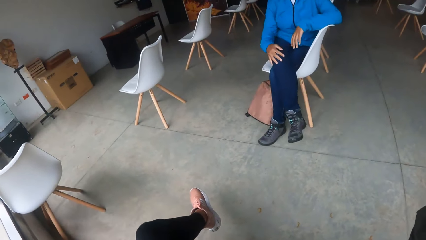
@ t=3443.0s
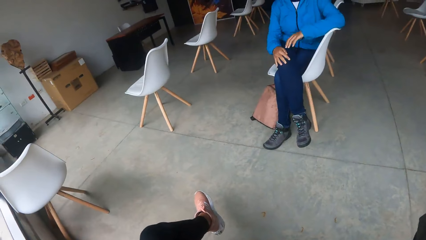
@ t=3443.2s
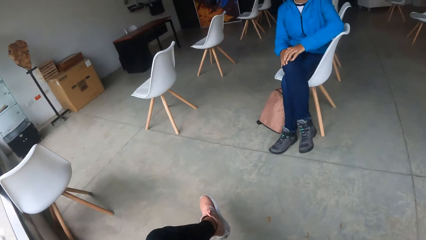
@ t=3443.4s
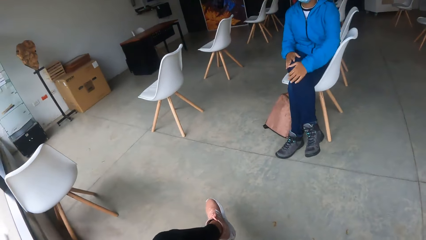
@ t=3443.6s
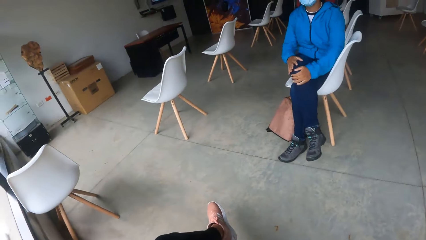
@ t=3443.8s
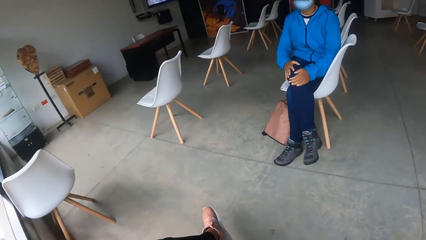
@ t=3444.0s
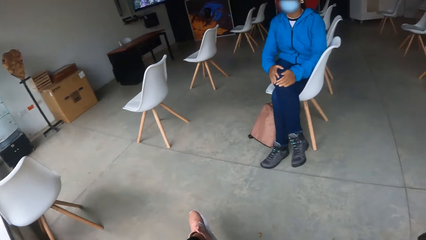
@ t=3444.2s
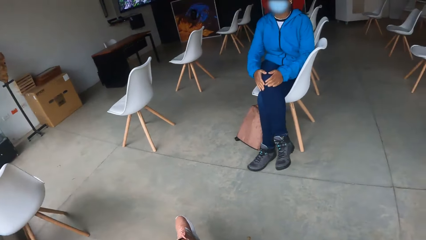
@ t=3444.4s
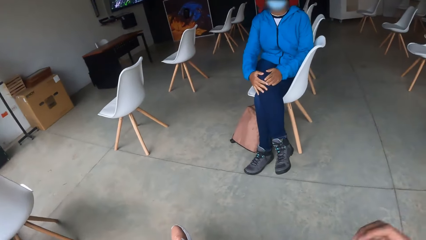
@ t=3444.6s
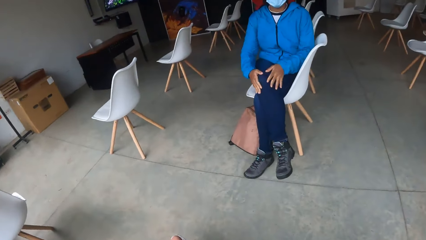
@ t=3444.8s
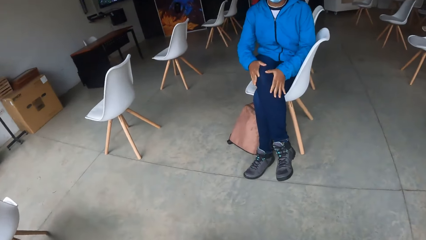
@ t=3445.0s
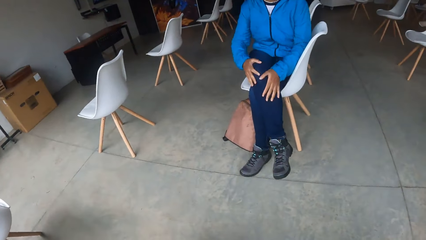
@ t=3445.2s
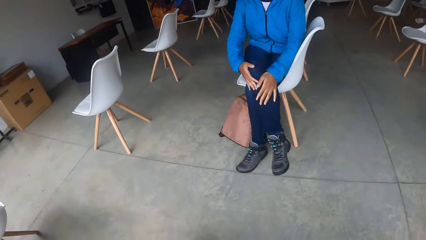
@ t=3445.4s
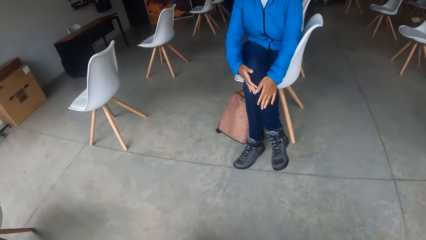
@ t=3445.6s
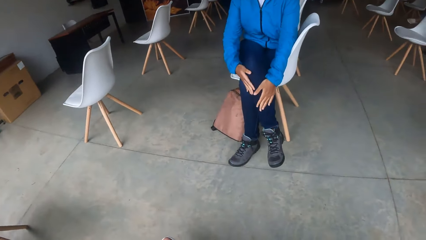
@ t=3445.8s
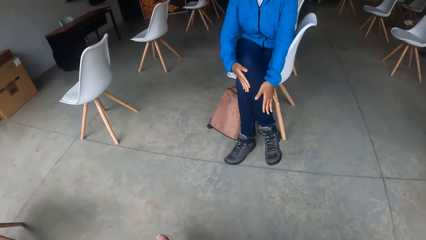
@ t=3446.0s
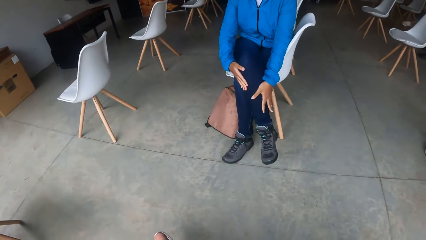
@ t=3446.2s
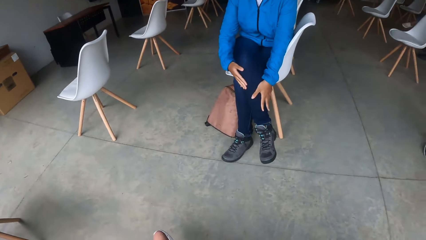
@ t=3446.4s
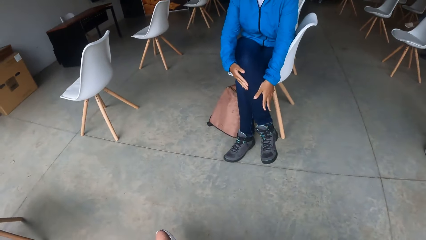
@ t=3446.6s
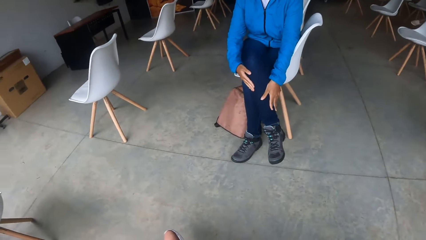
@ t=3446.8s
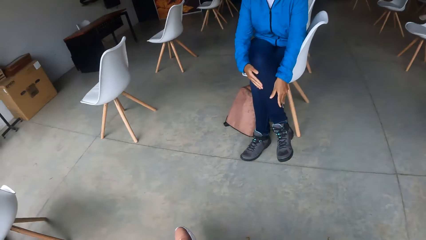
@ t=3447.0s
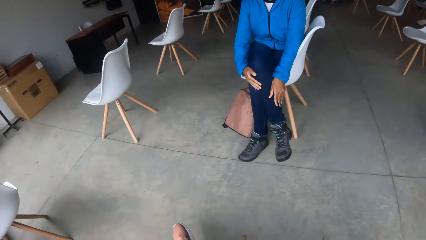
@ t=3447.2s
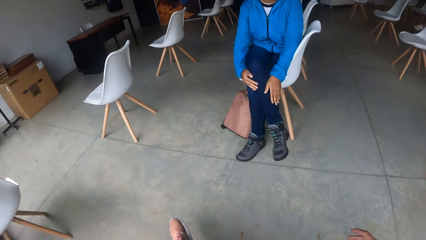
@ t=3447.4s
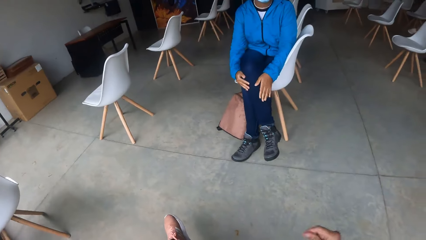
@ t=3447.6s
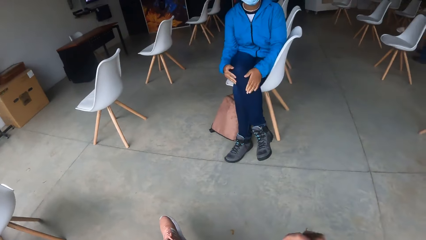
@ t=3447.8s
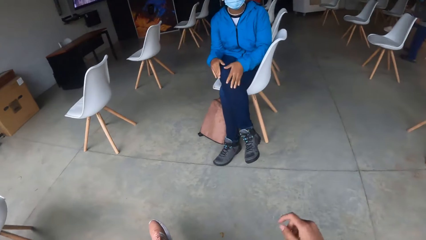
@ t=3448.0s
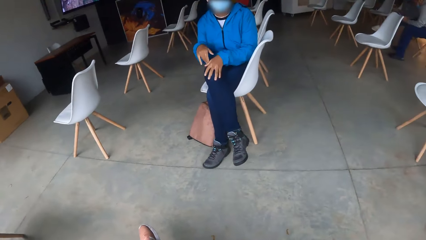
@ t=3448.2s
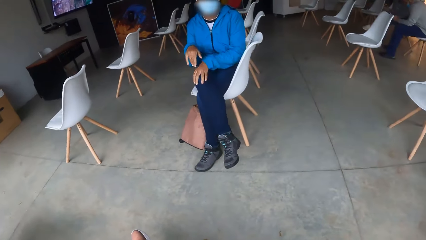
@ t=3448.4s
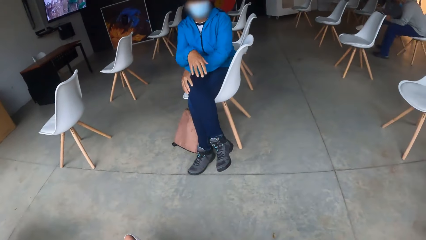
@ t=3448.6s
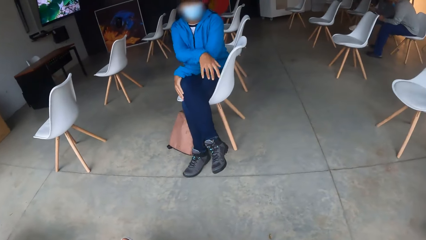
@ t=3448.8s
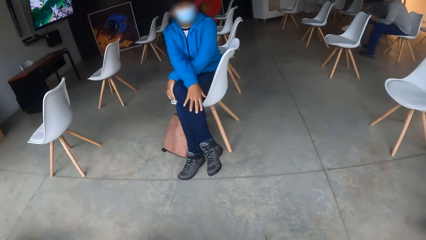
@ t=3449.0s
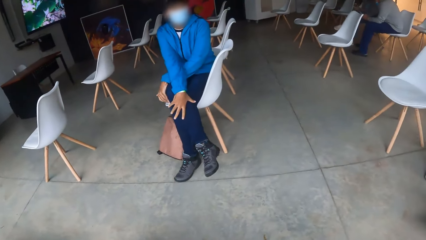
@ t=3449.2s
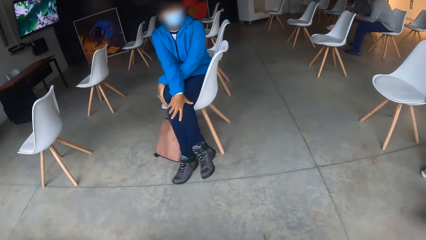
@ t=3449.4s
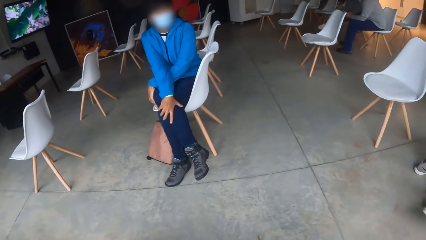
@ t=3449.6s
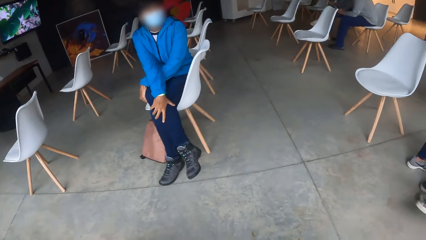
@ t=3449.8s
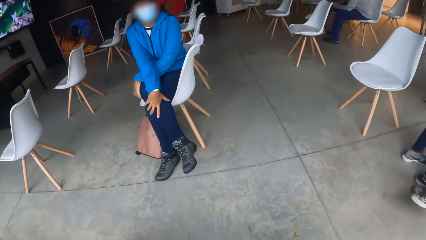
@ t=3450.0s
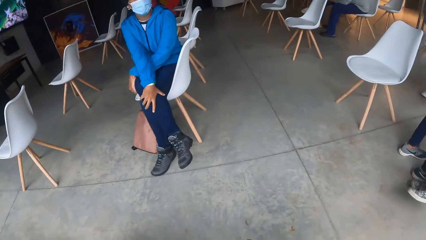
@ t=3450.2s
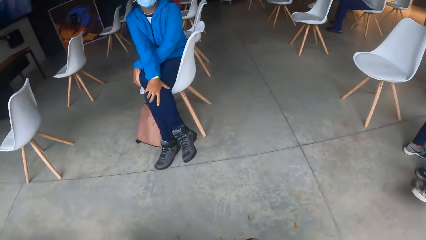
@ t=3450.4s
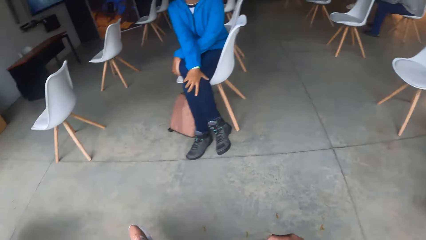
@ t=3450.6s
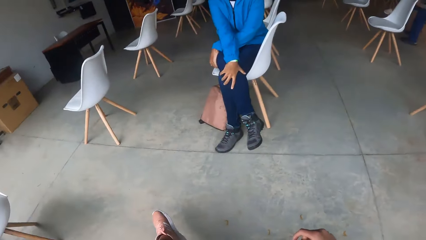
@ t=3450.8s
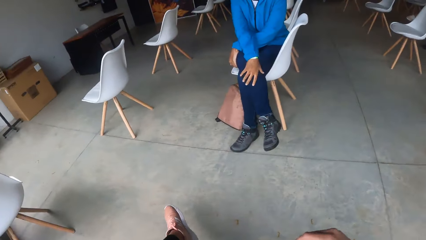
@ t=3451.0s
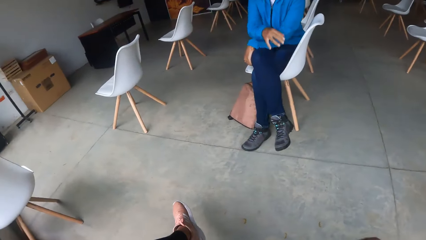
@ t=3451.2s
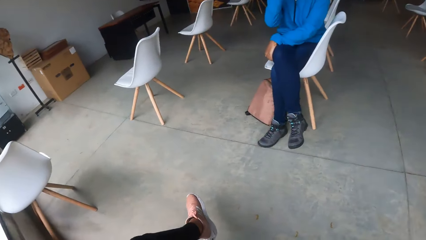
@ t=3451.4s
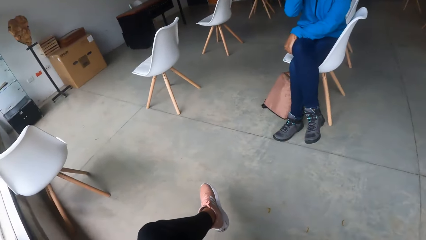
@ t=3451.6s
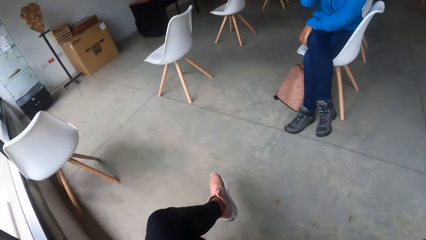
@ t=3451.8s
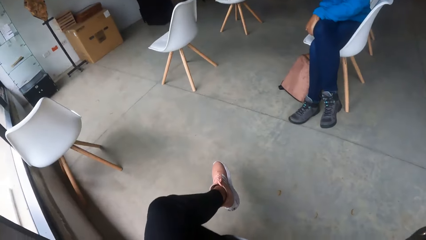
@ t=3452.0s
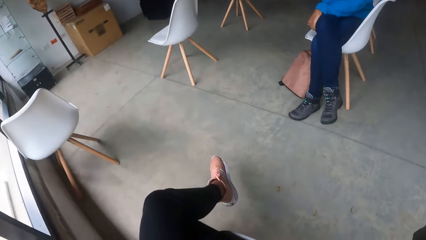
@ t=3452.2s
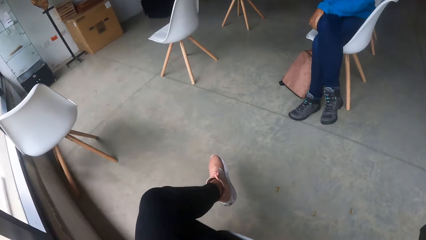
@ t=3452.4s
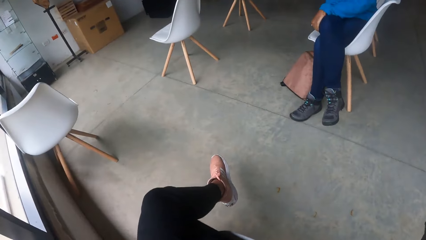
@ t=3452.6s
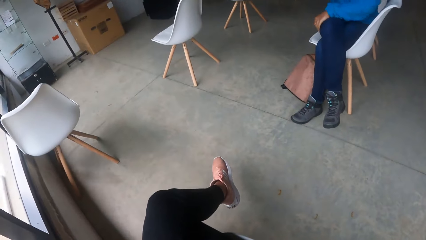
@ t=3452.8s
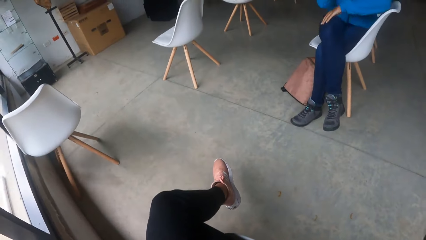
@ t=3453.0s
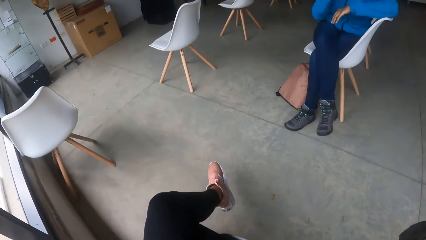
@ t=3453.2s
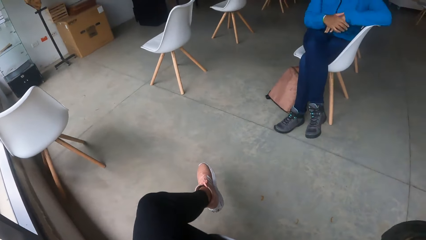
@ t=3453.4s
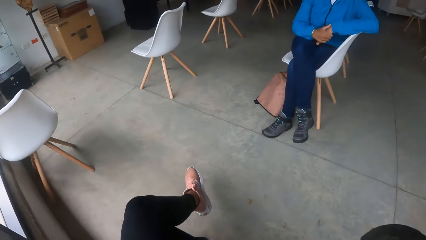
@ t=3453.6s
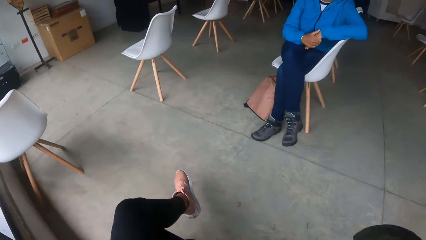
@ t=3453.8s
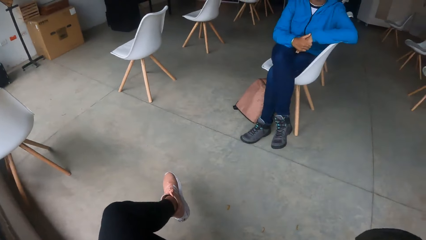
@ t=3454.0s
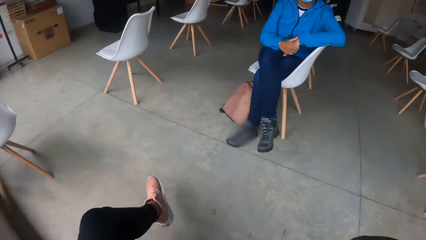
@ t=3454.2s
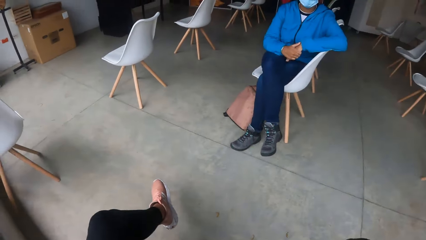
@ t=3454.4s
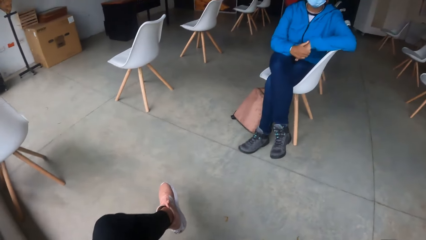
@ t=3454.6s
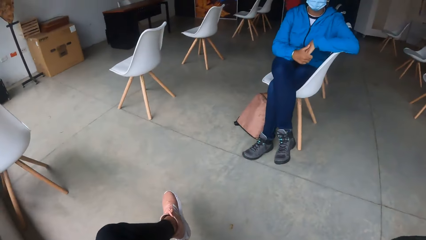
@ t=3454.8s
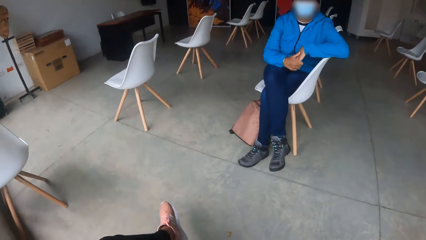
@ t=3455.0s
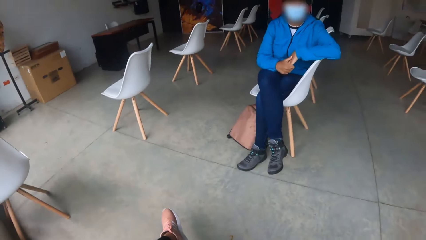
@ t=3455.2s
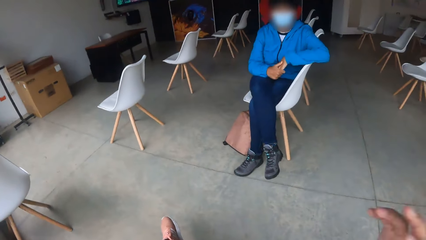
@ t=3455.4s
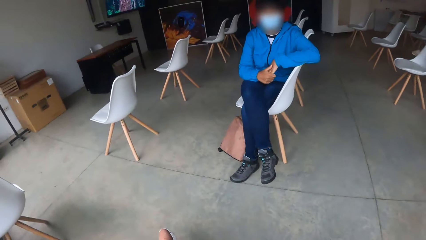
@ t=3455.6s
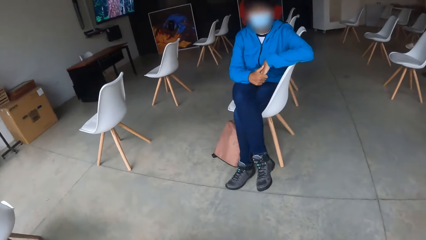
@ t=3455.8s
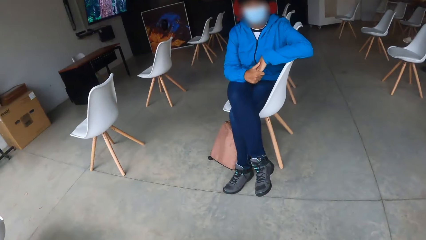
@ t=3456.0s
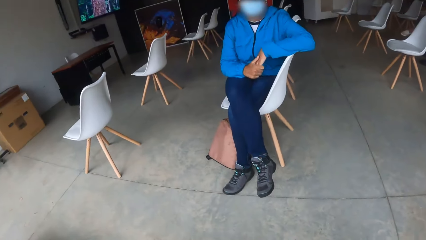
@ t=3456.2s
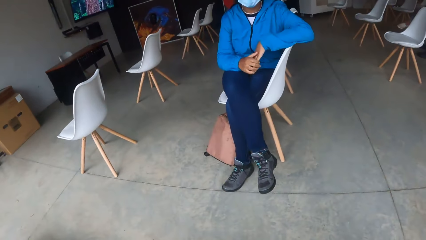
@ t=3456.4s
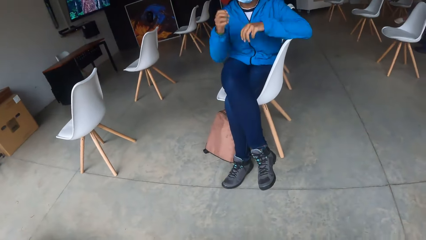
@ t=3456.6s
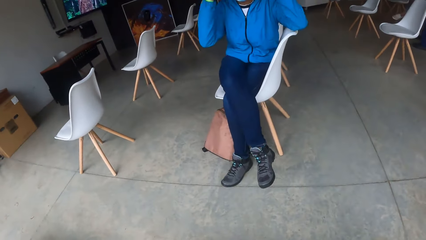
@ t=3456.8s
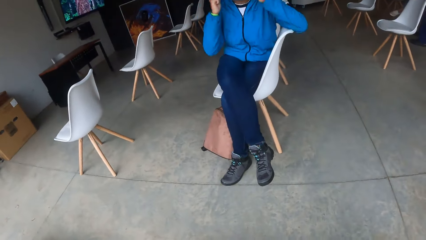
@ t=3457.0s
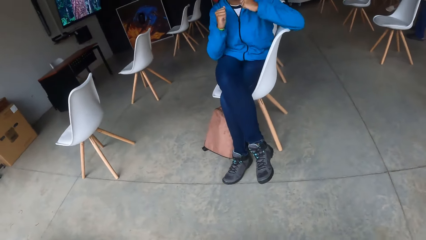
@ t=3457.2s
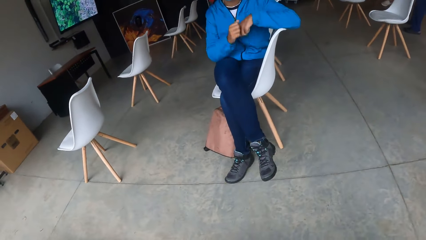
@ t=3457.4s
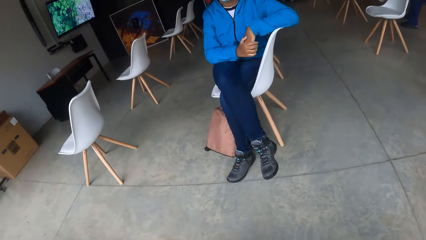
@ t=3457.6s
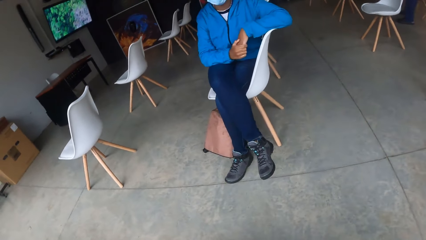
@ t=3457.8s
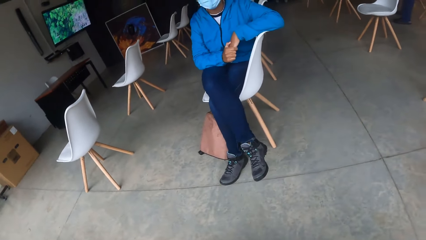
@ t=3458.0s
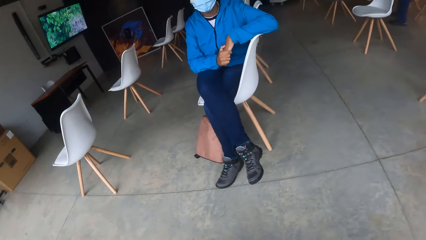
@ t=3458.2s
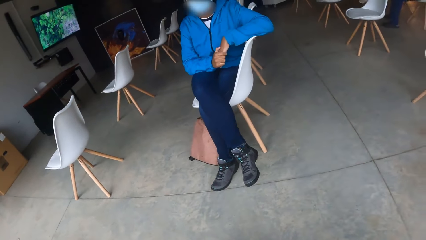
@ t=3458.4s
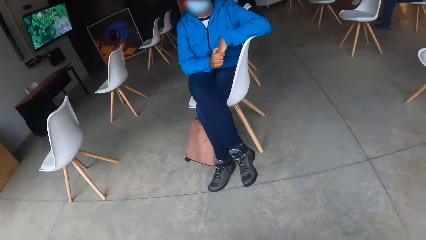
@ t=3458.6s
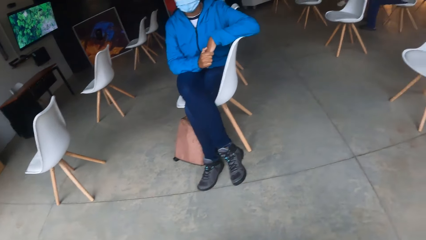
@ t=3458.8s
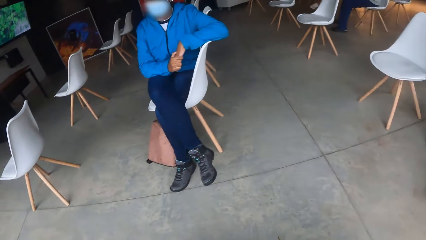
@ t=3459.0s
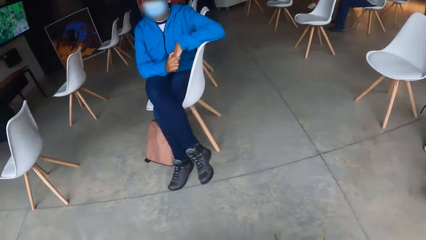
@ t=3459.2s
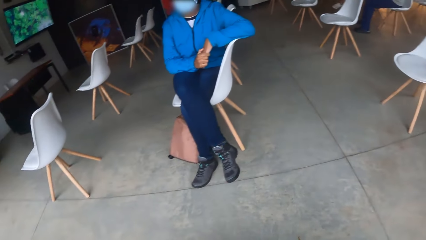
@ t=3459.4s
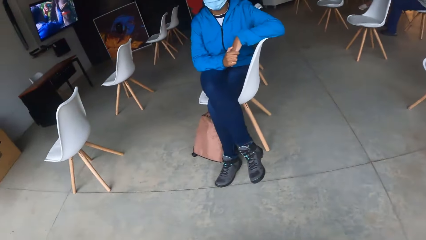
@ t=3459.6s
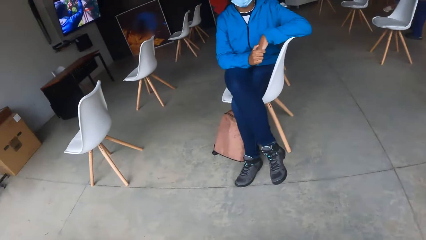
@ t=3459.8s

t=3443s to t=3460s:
A woman moves her leg. The camera wearer interacts with the woman. The woman touches her leg with both hands. The woman moves her hand. The women do something. The woman moves her hands.
